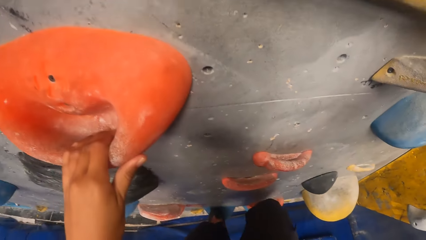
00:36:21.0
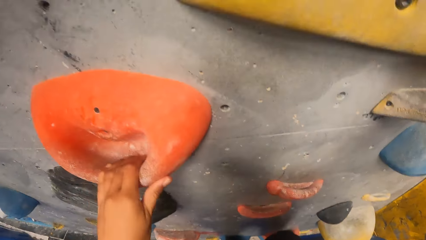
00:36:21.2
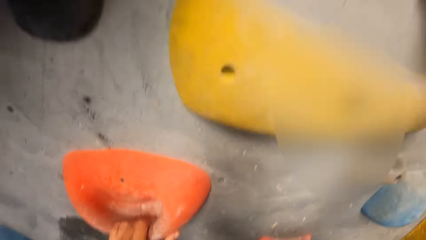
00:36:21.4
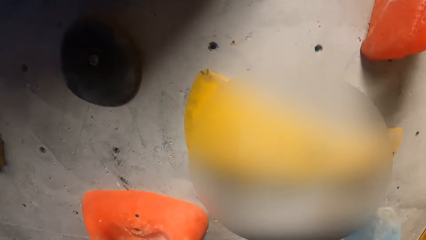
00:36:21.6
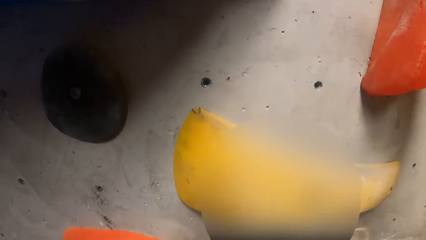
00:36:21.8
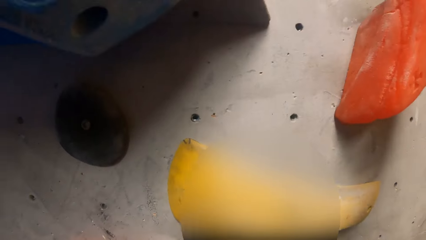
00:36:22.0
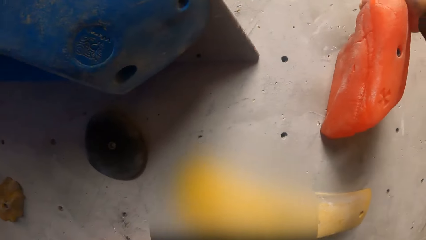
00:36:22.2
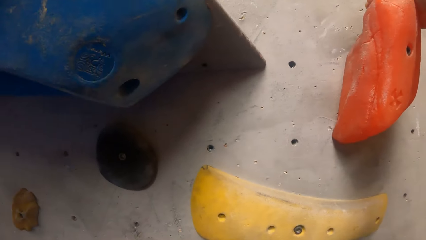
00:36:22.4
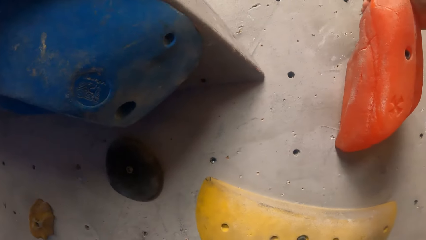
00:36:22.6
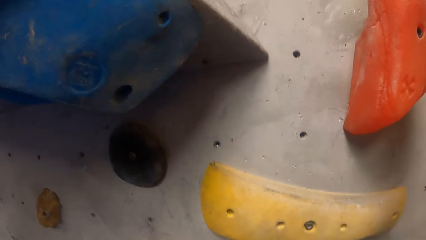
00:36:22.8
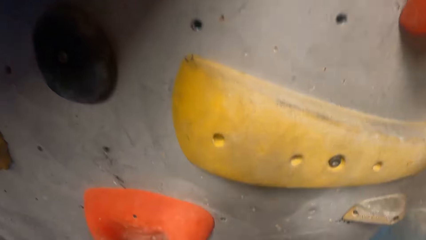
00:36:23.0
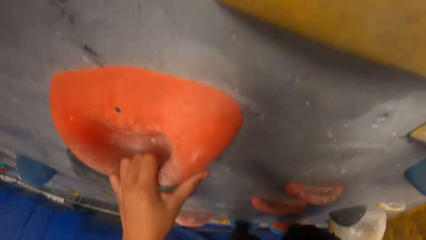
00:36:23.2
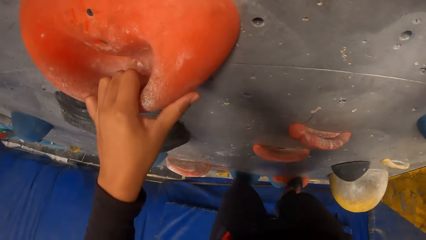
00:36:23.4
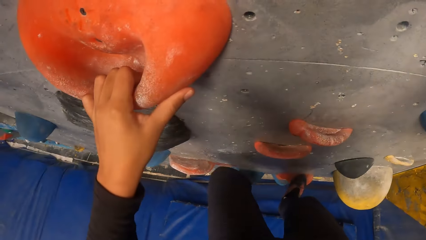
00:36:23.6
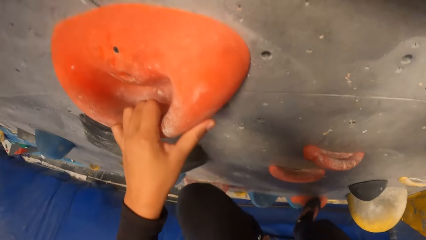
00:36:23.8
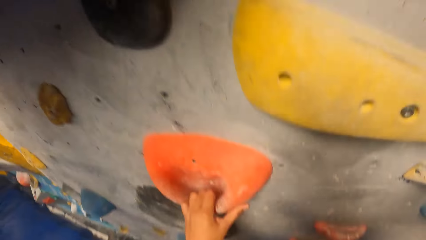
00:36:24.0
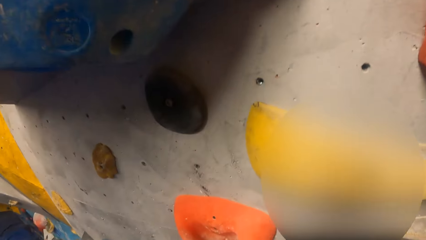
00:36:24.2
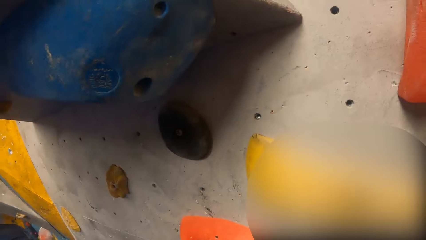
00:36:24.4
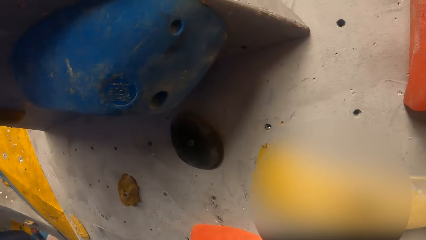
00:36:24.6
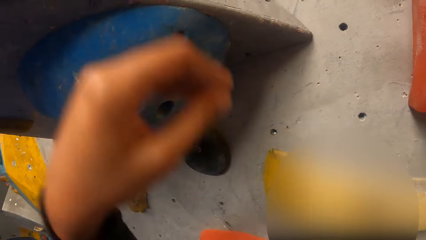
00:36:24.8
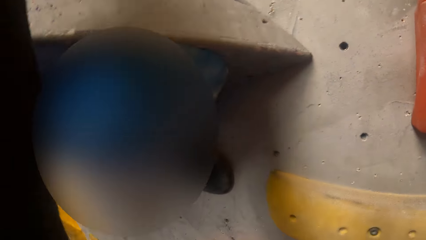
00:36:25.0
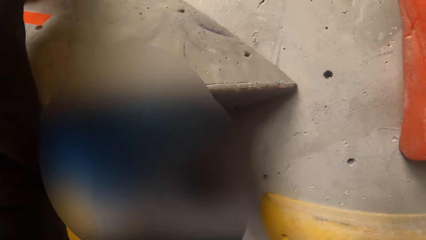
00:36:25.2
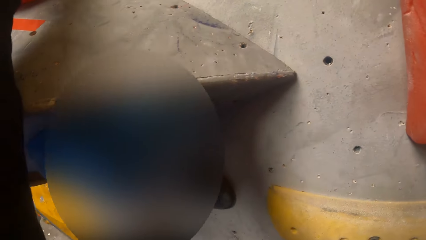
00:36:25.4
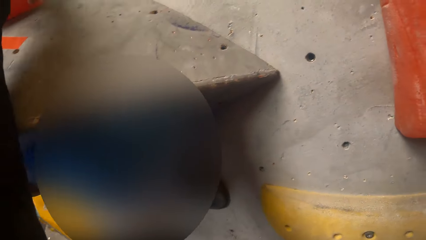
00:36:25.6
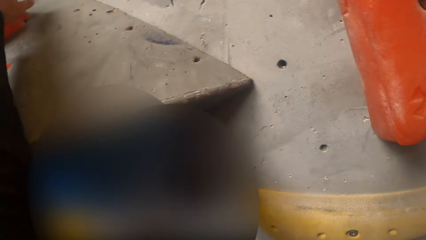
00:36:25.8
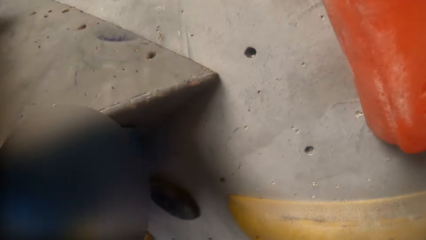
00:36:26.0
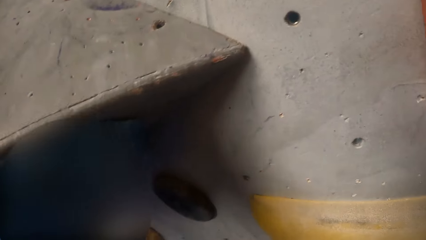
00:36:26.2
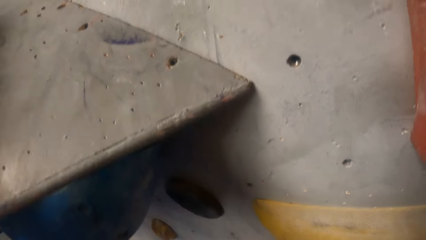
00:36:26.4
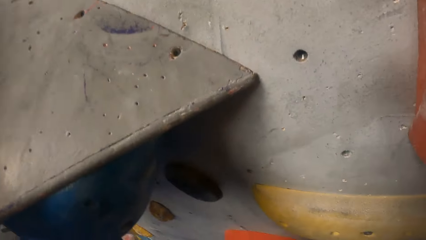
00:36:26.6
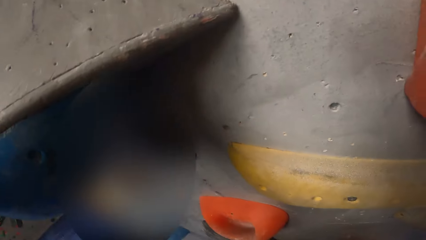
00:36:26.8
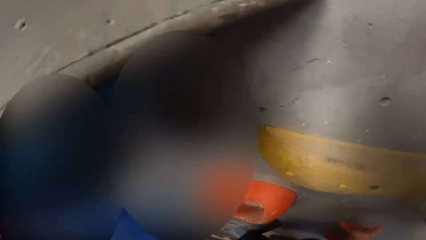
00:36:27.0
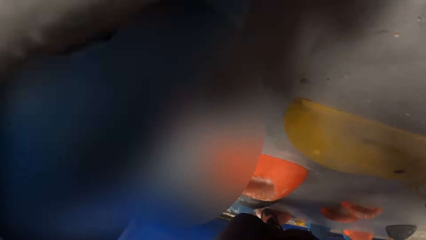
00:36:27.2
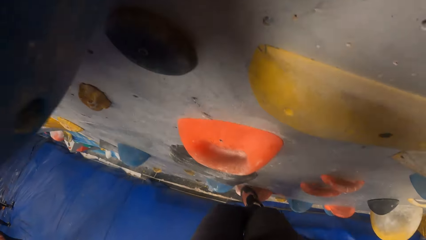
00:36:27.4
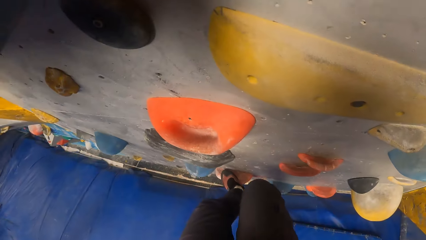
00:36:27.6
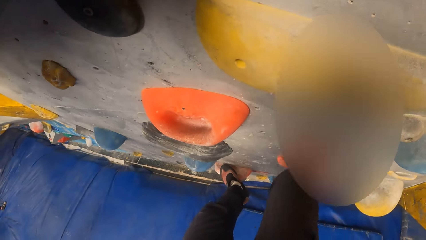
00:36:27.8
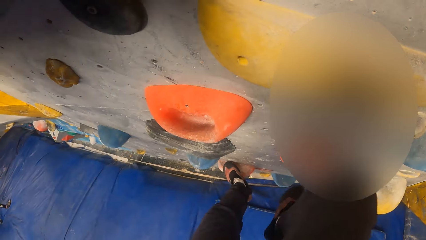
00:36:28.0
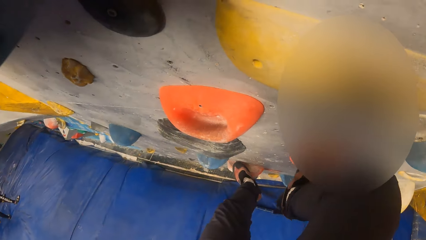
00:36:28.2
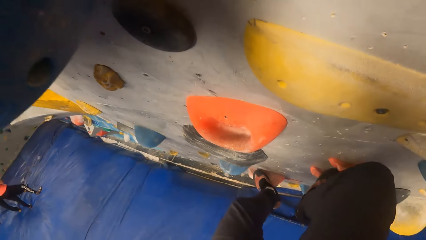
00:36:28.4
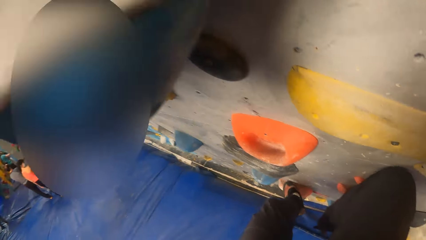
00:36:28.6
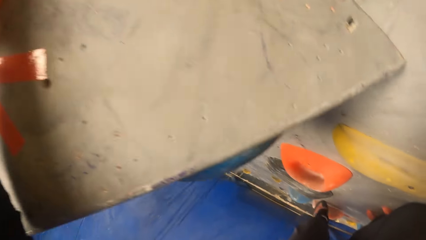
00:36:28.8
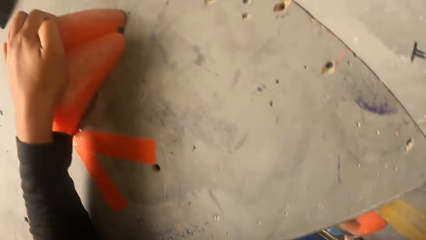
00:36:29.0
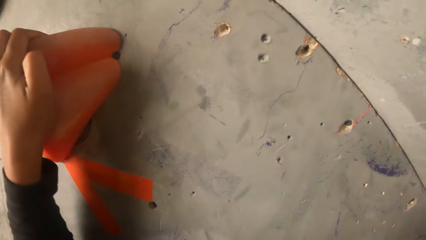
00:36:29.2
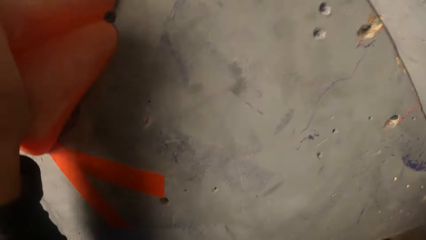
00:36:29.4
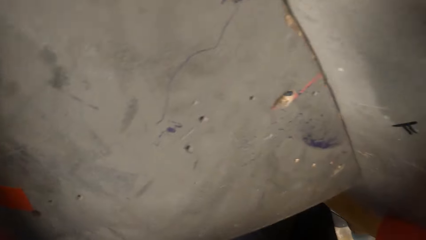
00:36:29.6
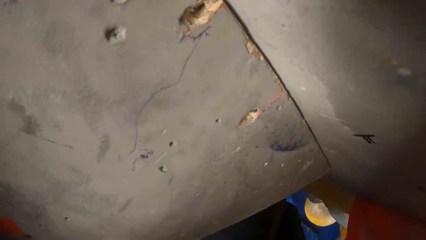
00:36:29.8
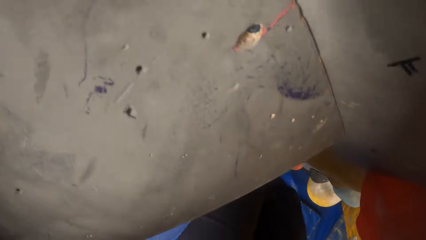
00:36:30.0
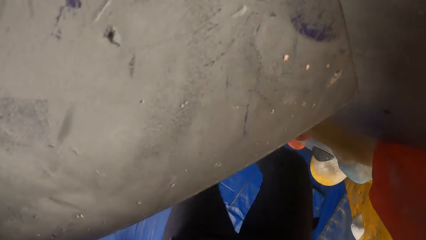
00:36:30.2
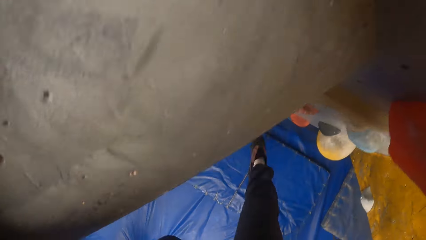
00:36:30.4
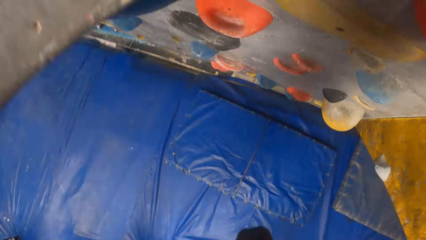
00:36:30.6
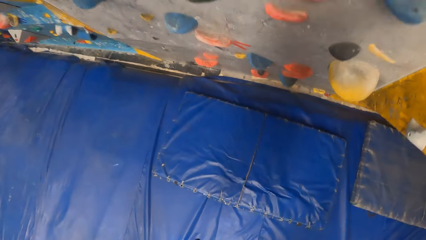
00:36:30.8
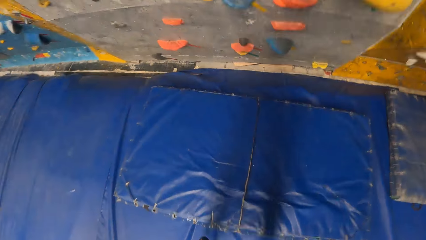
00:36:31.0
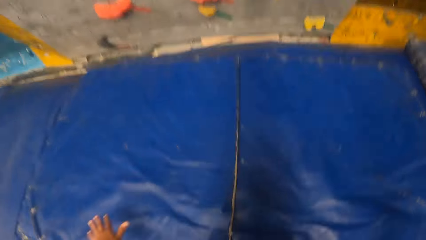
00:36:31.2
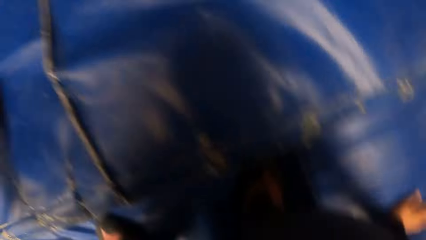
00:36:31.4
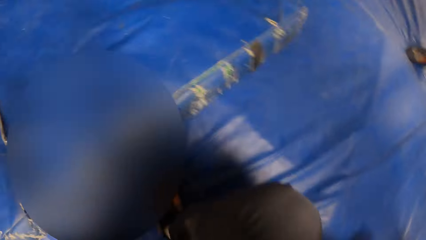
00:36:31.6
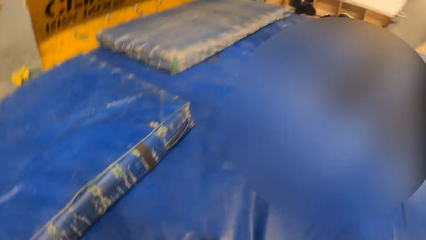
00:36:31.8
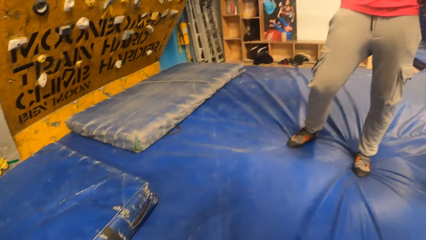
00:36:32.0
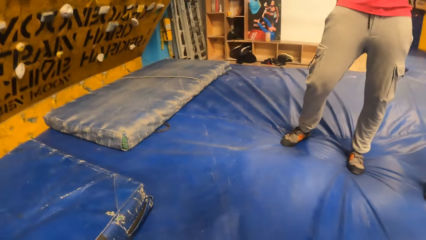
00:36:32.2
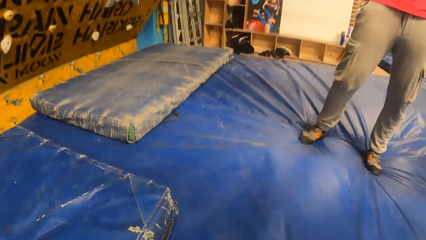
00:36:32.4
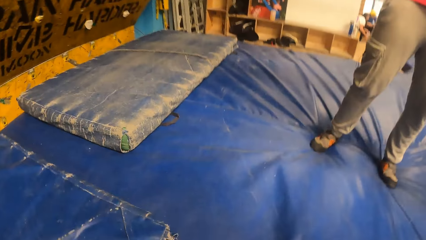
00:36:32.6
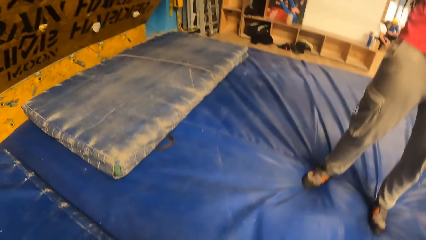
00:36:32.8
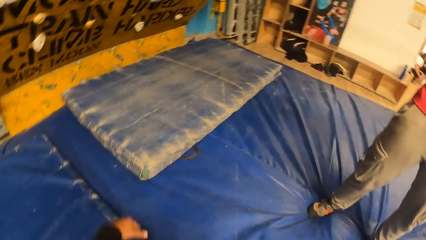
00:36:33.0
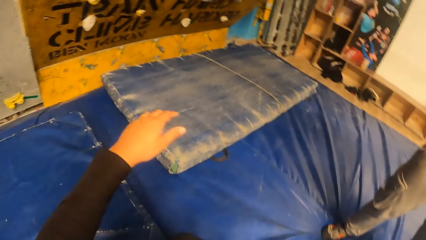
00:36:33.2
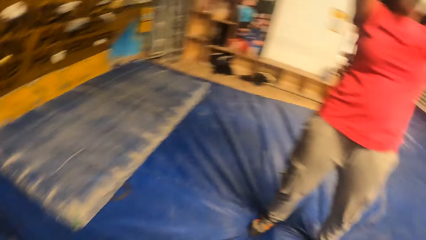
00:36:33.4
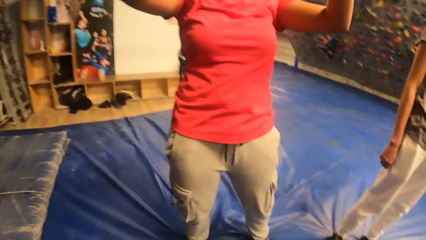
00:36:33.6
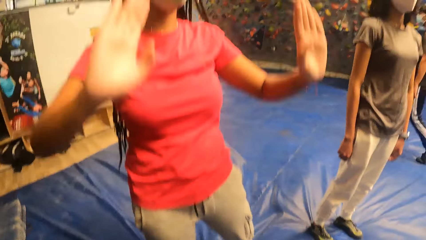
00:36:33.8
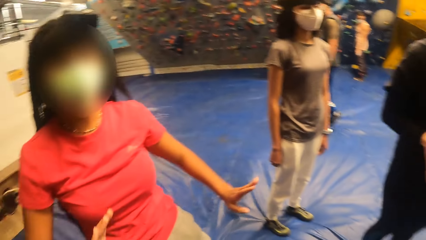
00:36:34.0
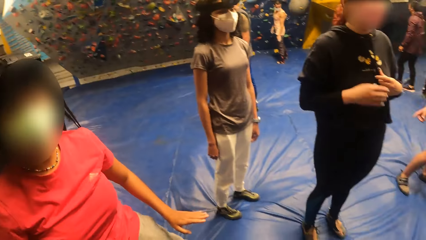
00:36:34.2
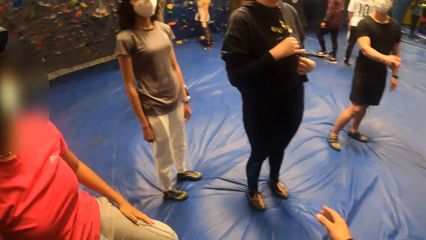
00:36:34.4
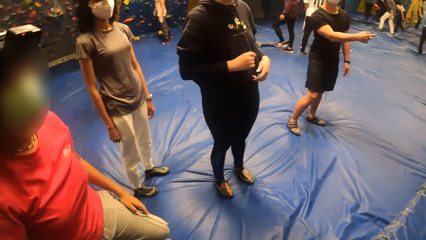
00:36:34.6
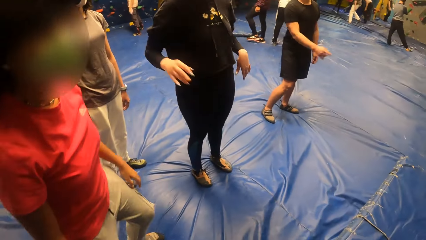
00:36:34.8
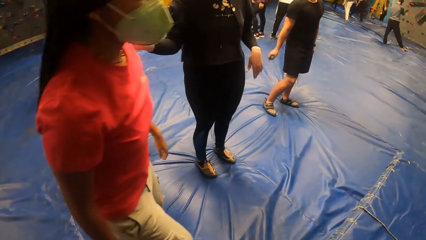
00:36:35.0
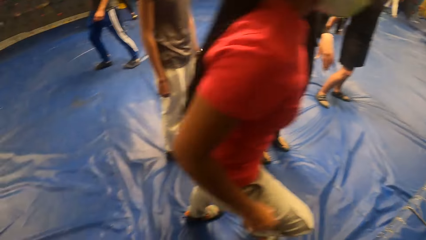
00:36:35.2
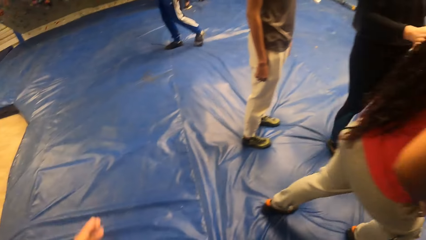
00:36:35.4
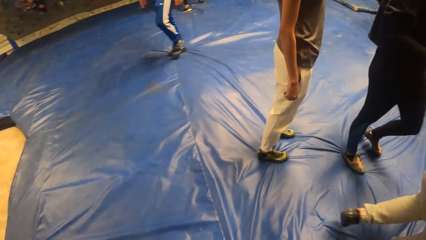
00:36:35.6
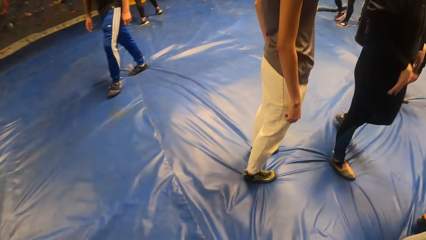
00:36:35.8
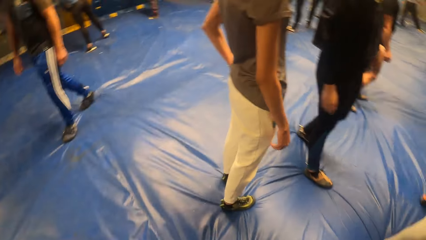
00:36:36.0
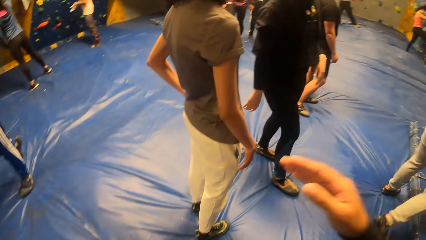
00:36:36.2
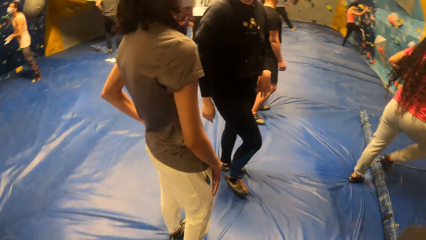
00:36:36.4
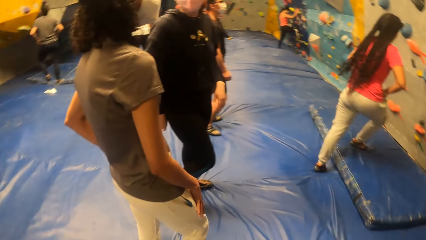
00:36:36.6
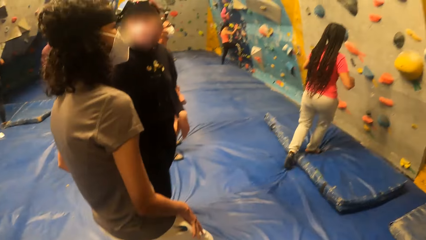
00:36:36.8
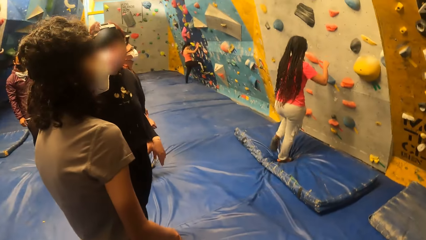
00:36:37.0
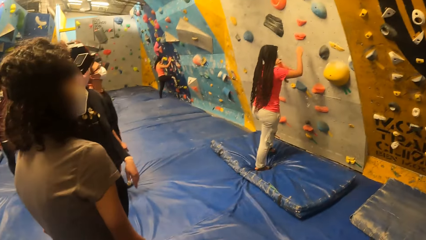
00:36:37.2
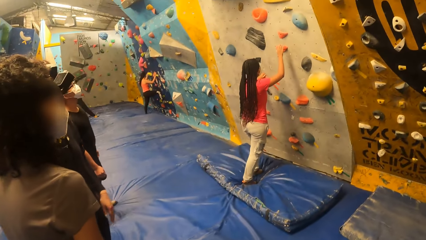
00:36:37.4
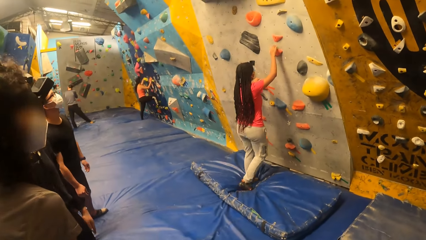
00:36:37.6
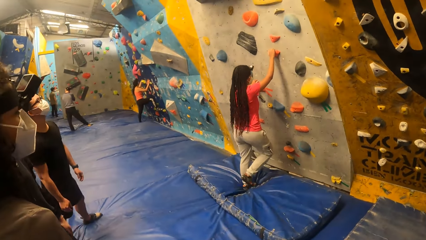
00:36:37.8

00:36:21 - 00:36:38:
The camera wearer puts her left leg on a climbing hole stone. She holds a climbing hole stone with her left hand. She puts her right leg on a climbing hole stone. She jumps down from the bouldering on the mat. She walks around.
